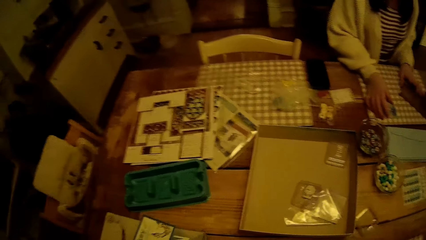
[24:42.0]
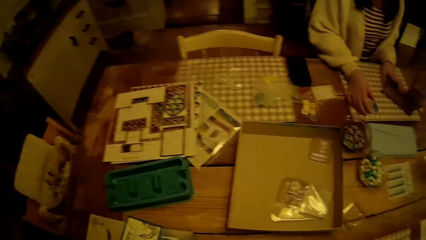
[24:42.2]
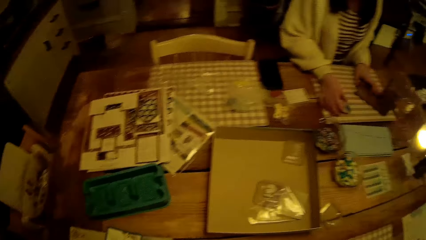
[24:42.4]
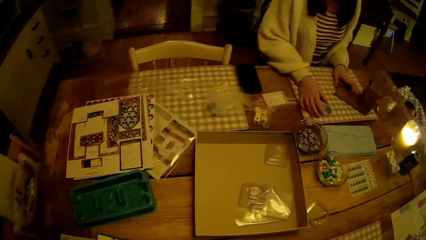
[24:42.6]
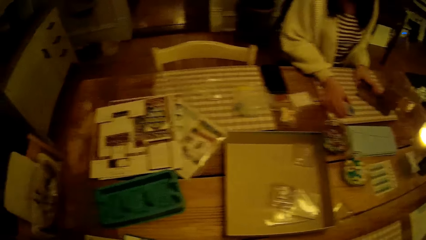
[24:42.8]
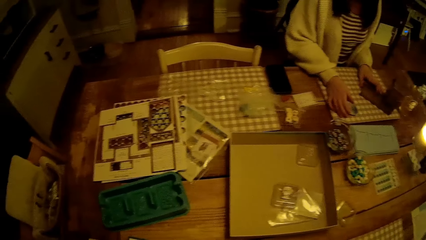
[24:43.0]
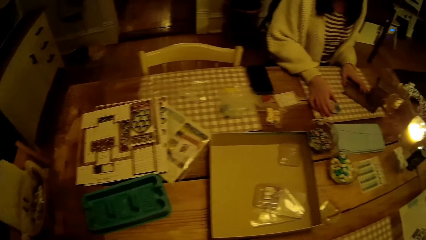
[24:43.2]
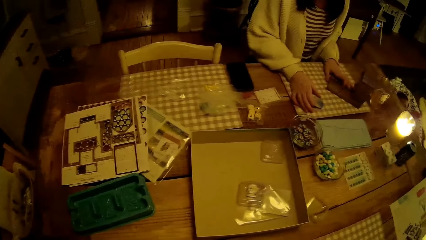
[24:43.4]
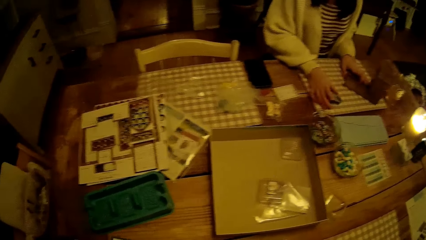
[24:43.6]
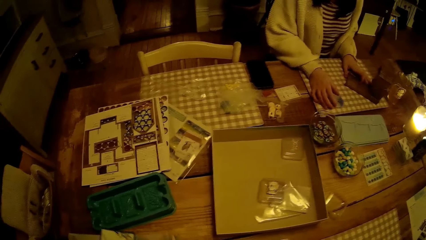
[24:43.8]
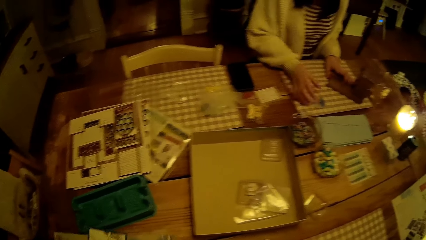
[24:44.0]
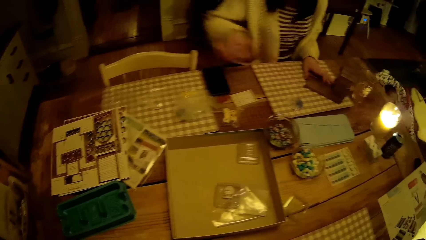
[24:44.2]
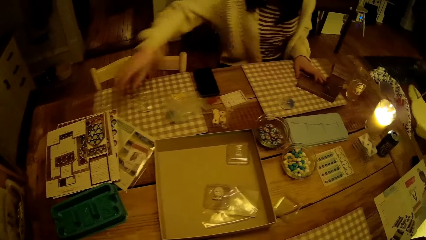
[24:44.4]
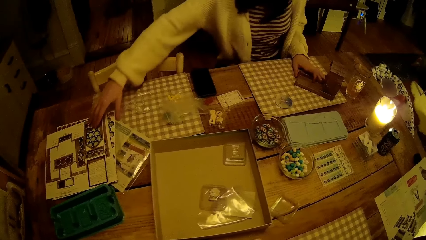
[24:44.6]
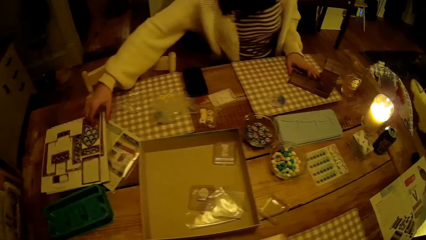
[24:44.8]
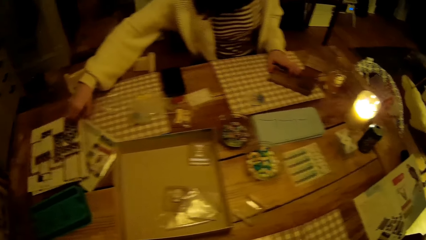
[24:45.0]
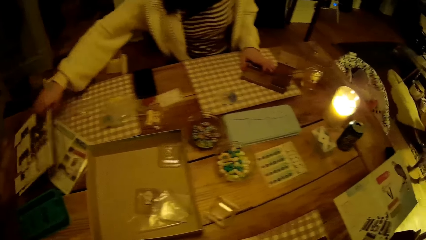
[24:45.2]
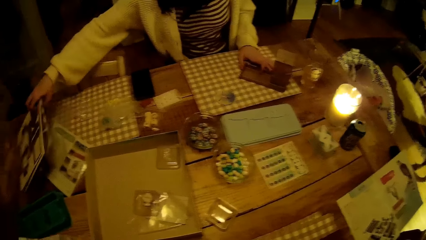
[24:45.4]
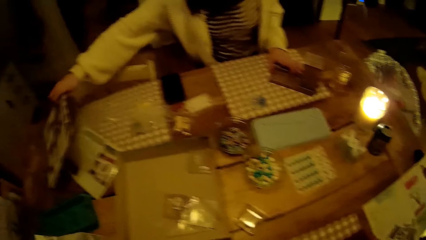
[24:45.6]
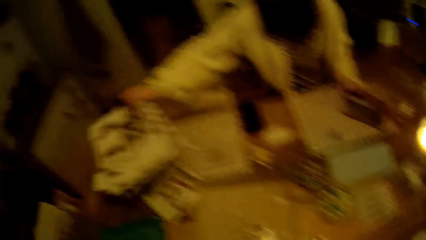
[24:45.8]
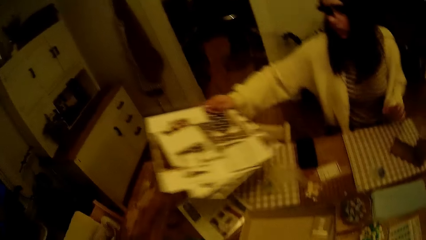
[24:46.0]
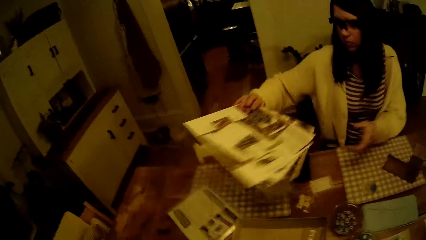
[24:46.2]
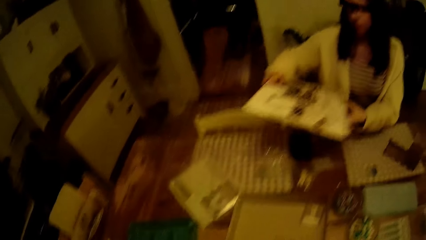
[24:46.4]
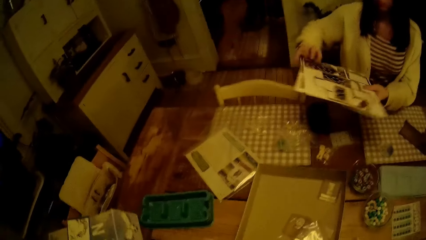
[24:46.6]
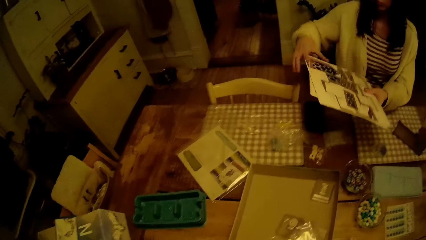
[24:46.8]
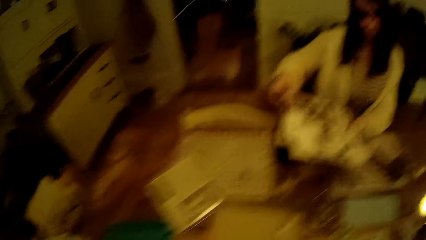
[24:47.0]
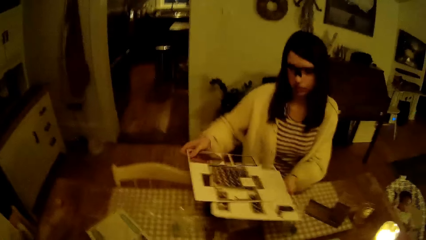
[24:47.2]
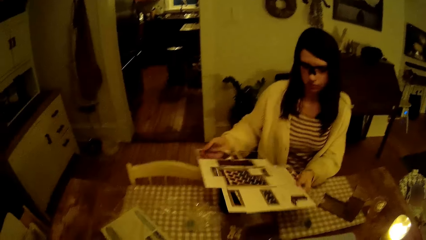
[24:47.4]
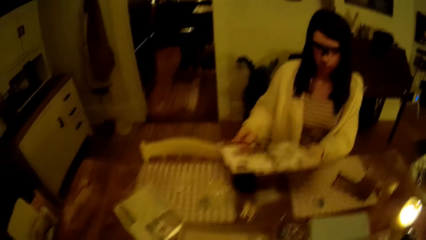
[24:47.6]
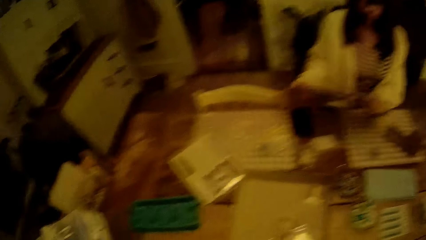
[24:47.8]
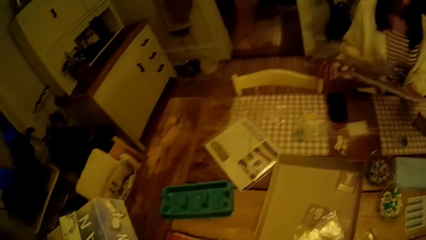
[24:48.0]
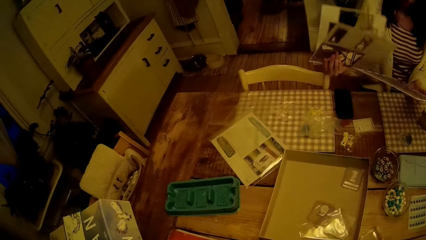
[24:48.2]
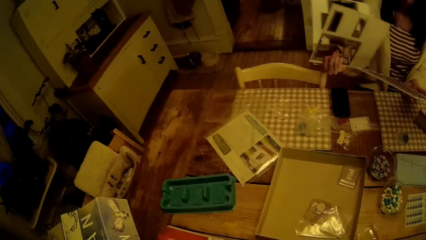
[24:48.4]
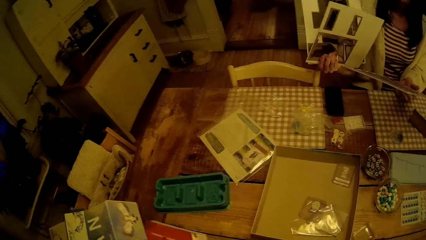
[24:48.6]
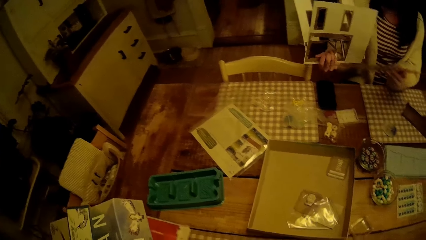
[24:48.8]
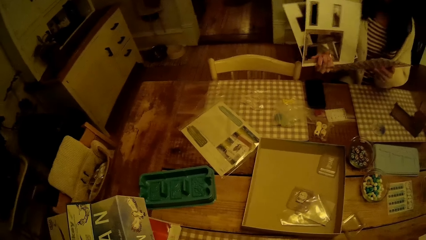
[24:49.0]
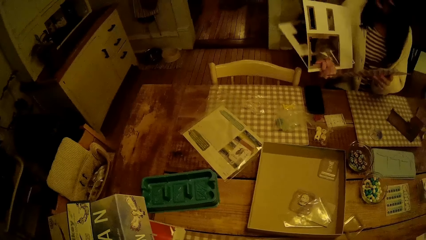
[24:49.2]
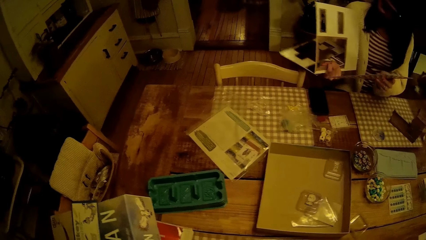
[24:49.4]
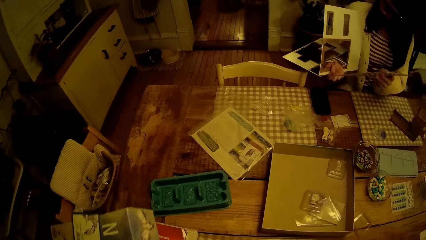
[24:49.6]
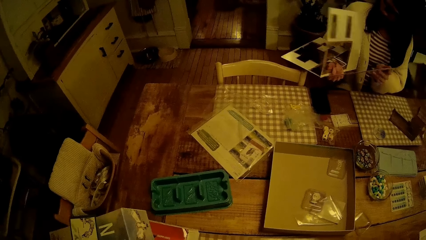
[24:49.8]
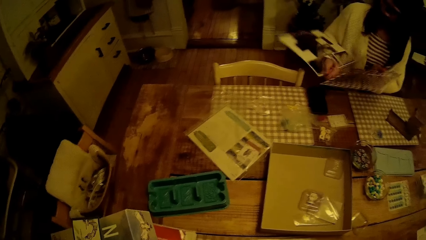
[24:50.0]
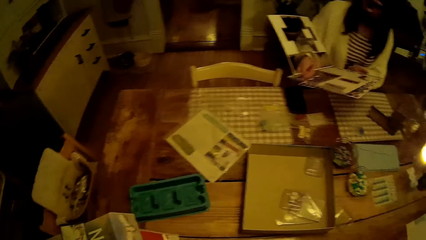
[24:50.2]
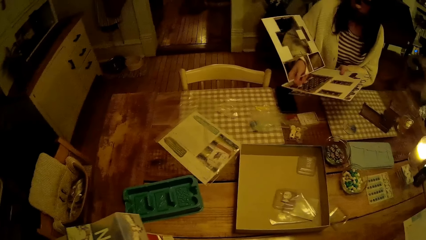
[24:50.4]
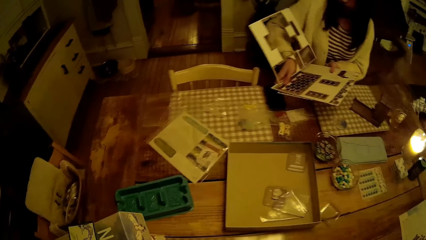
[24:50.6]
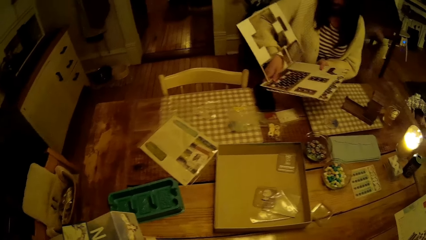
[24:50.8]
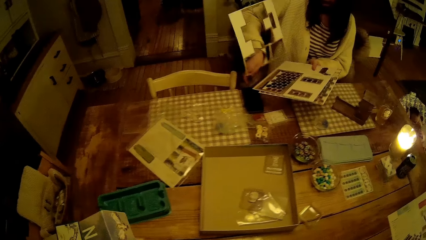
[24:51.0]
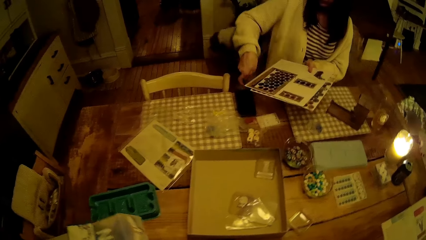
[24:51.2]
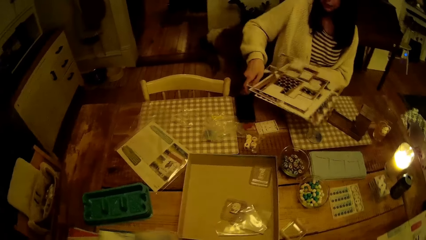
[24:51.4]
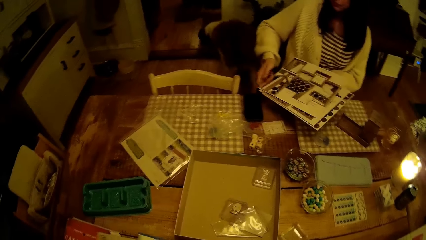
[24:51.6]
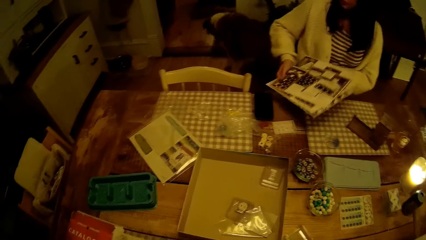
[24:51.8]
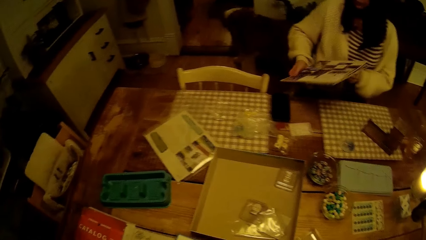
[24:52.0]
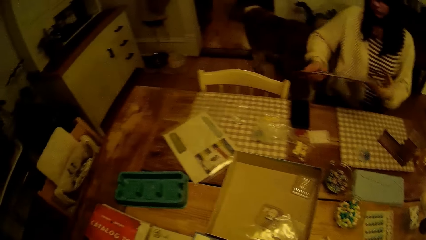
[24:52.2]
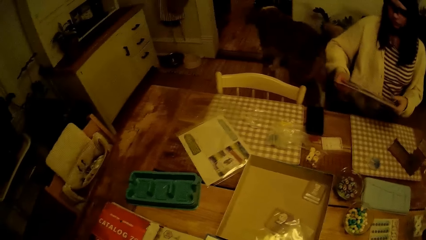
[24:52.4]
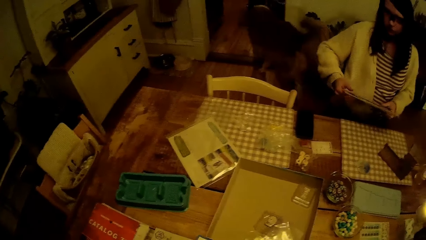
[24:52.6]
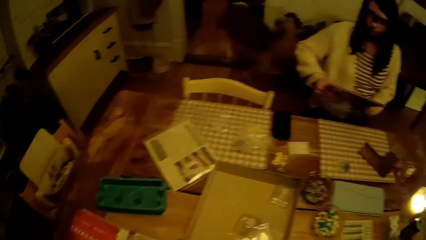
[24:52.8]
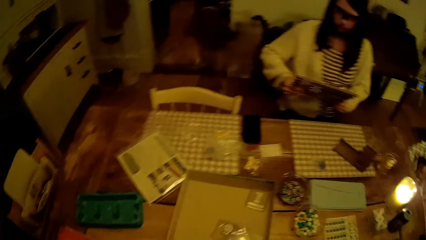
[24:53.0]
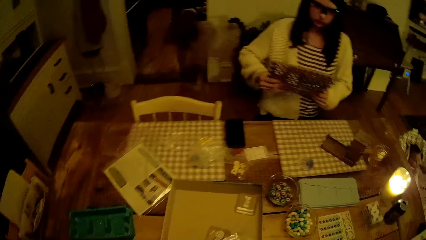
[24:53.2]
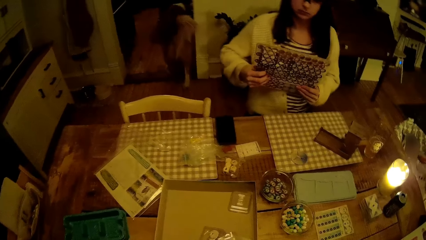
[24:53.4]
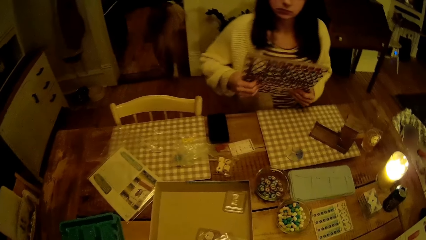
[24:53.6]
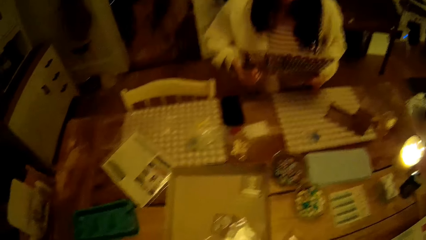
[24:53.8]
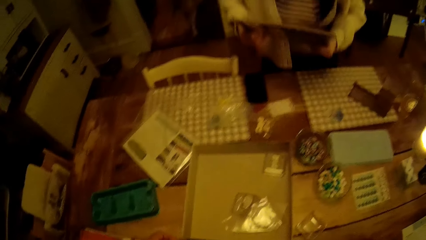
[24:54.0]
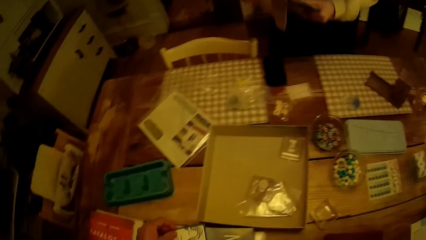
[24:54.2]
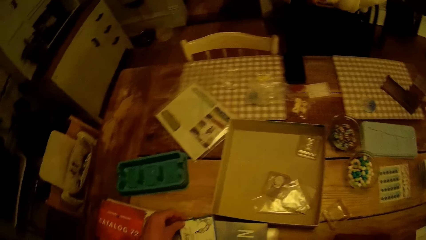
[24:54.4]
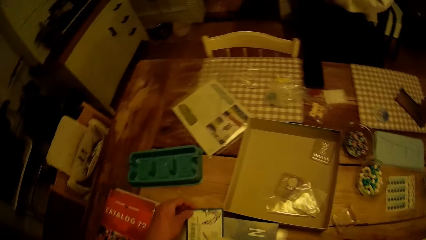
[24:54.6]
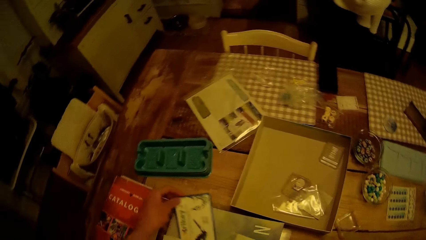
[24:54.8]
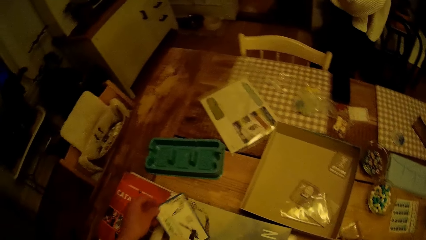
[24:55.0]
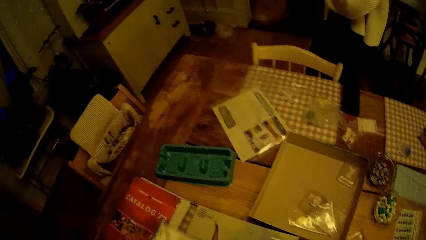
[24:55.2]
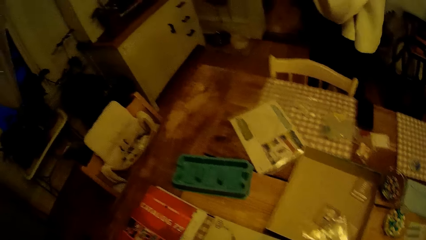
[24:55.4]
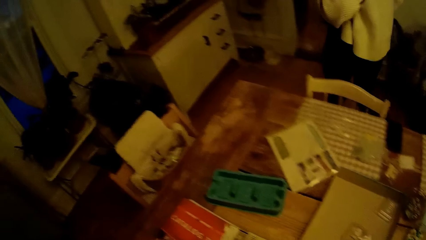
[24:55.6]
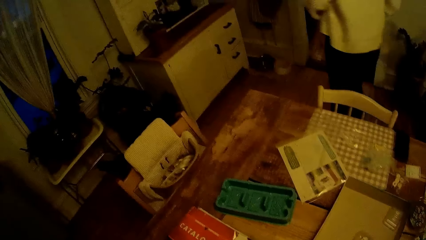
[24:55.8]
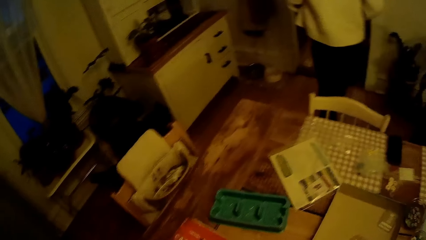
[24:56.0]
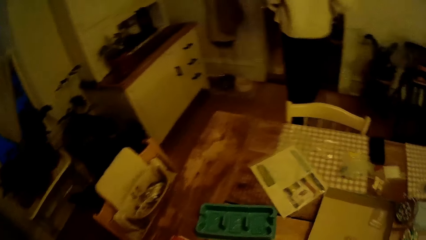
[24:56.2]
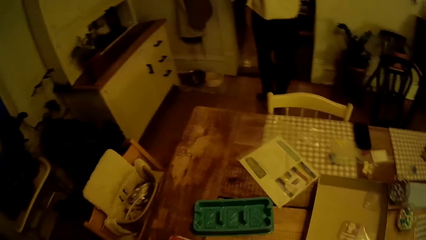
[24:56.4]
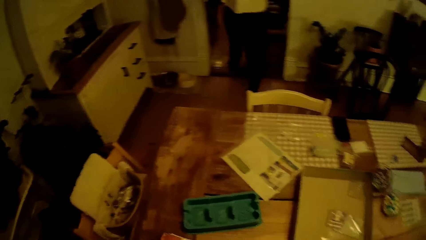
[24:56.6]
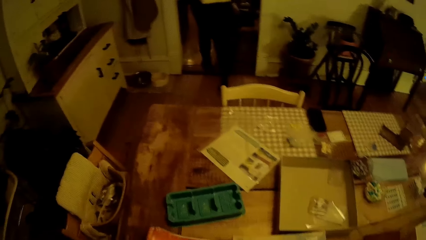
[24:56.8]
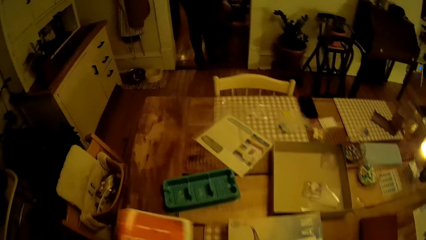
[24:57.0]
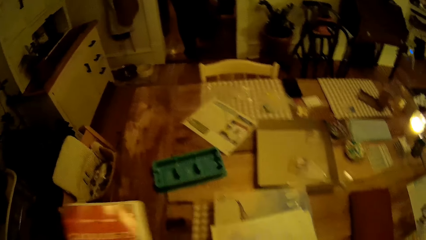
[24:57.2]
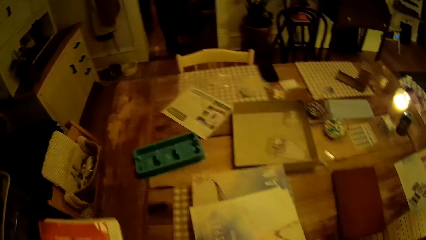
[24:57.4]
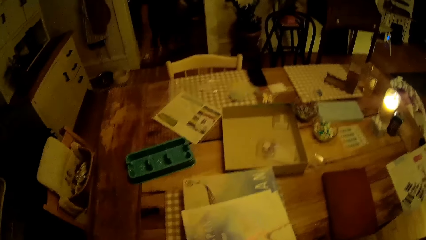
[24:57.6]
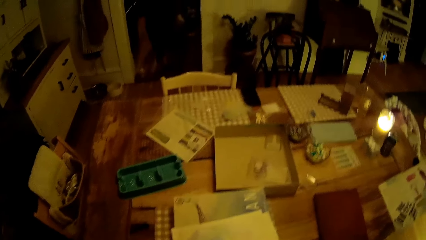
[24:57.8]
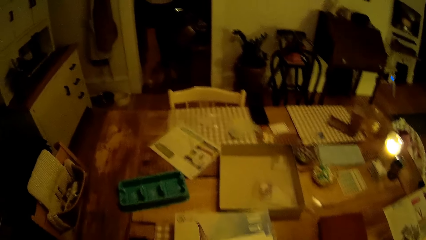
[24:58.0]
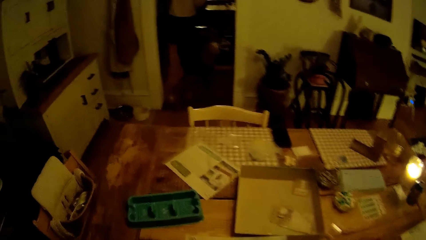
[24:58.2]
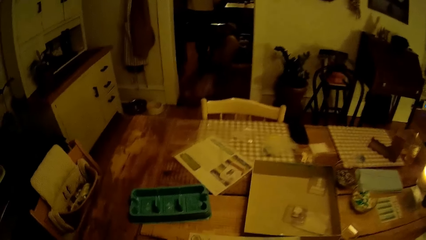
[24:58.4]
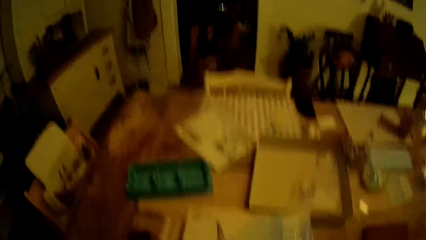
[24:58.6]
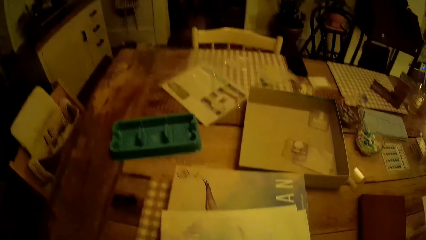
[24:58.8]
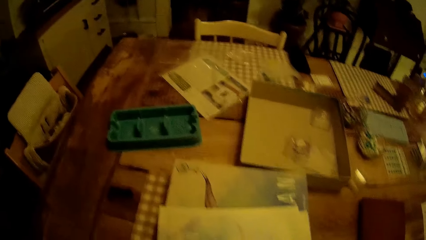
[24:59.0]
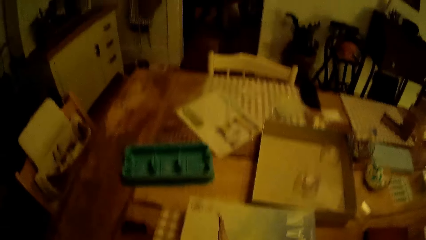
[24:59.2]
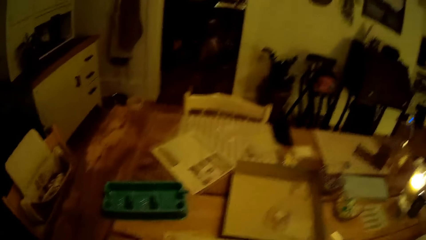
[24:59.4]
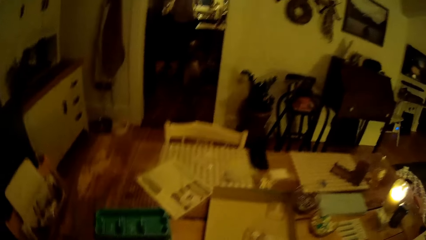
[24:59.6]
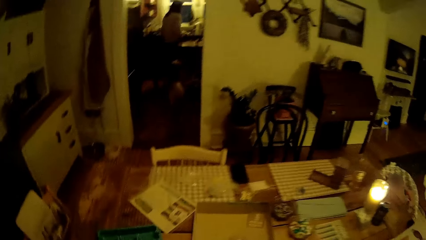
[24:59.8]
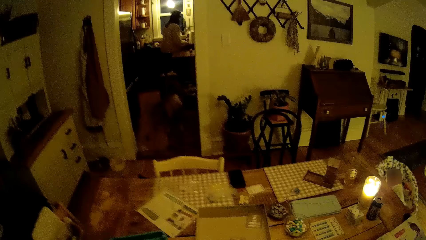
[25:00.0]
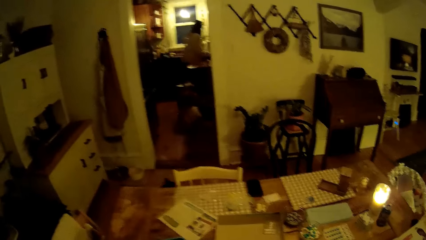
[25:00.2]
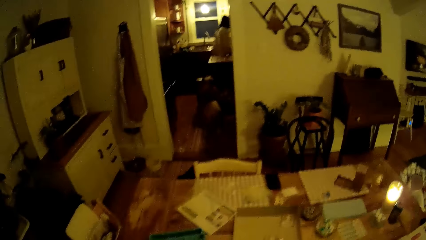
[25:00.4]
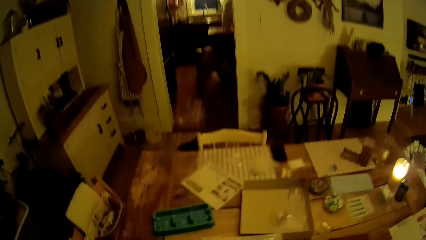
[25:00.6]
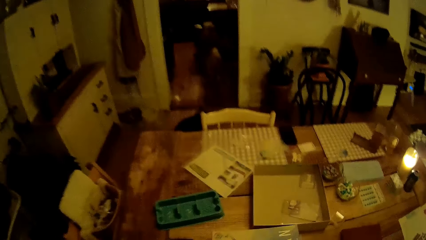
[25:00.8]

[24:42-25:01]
The woman picks up the puzzle cards from the edge of the table with her right hand and arranges the puzzle cards with both hands. The camera wearer holds a game pack in both hands. He shifts the books with his right hand. He picks up cards from the table with his left hand. He removes a paper from the table. The woman walks to the other room. The camera wearer picks up the book with his left hand.
